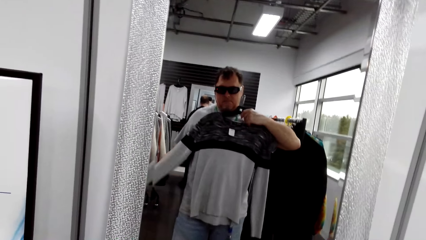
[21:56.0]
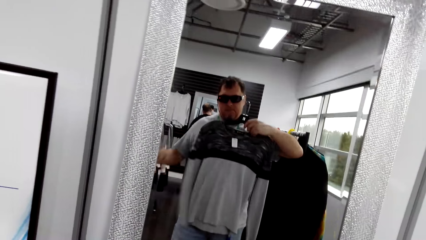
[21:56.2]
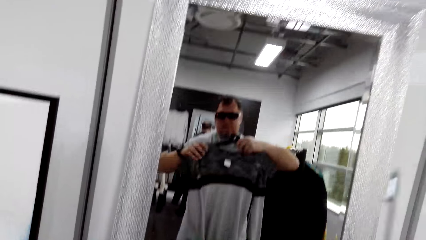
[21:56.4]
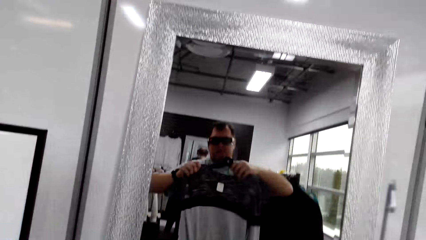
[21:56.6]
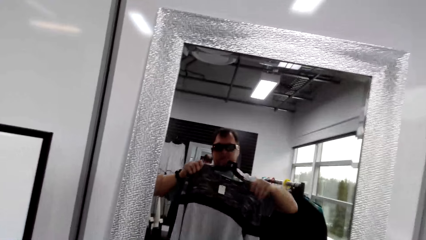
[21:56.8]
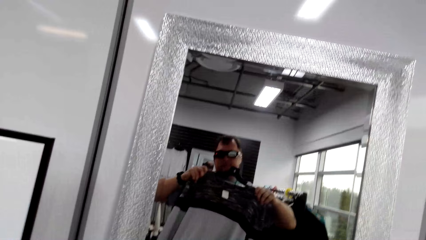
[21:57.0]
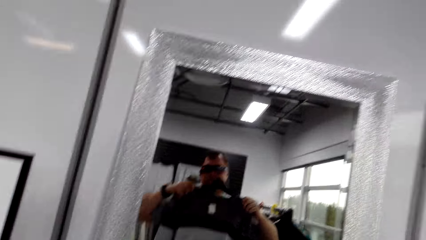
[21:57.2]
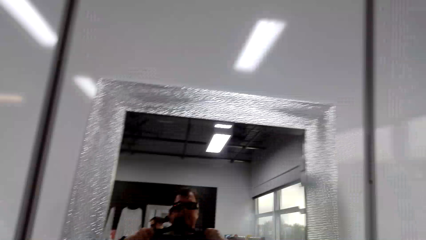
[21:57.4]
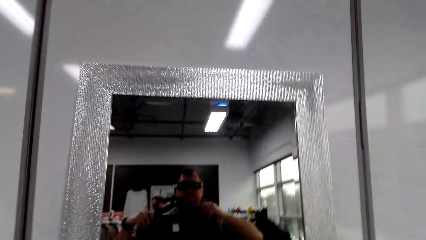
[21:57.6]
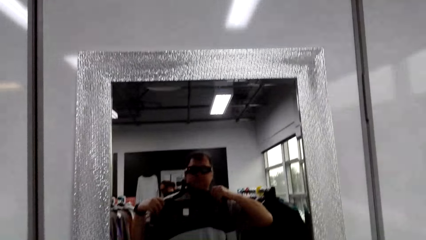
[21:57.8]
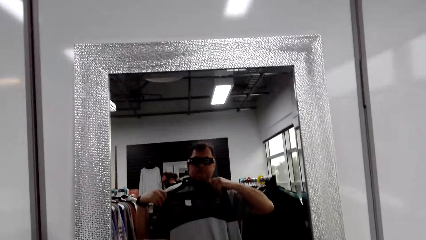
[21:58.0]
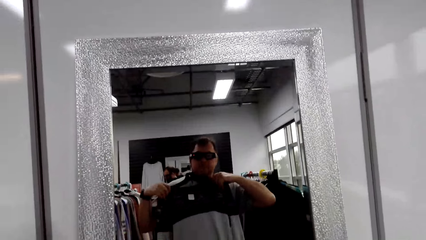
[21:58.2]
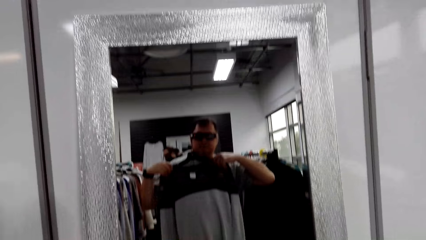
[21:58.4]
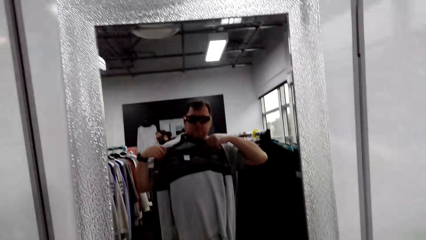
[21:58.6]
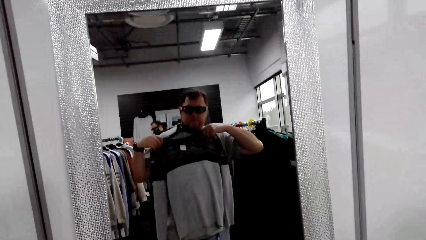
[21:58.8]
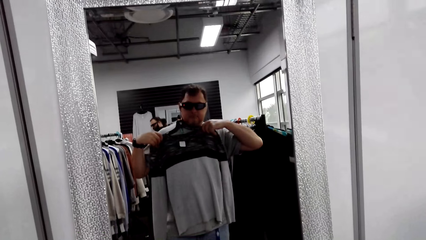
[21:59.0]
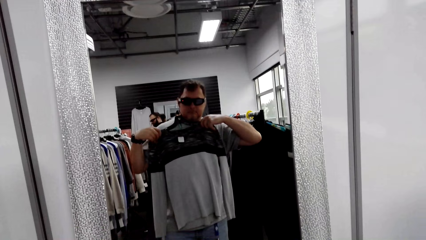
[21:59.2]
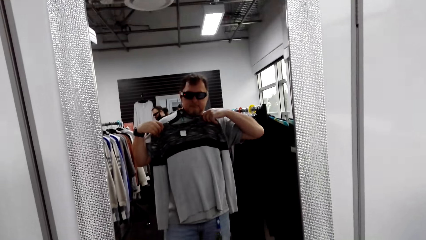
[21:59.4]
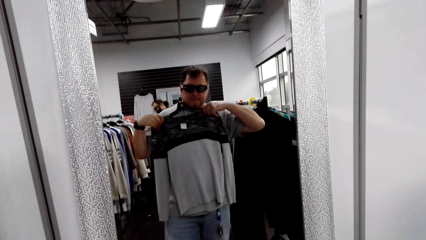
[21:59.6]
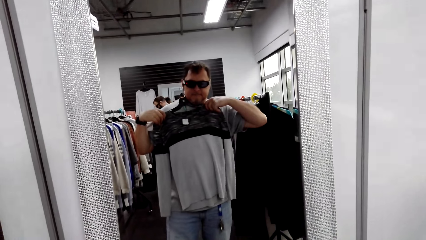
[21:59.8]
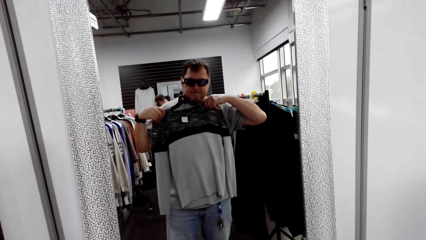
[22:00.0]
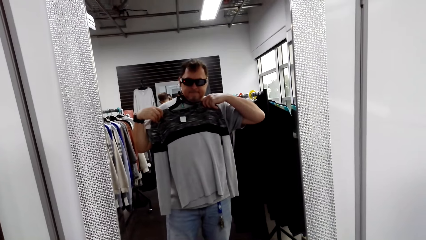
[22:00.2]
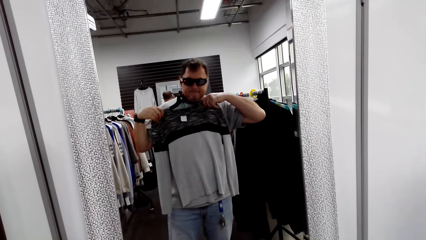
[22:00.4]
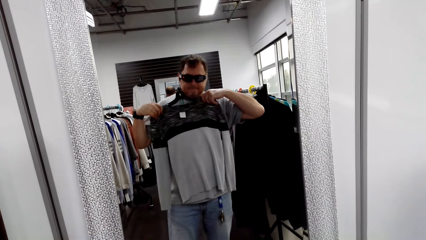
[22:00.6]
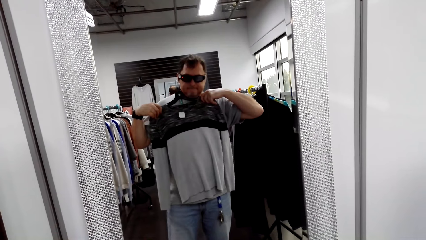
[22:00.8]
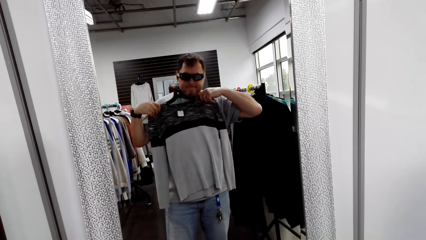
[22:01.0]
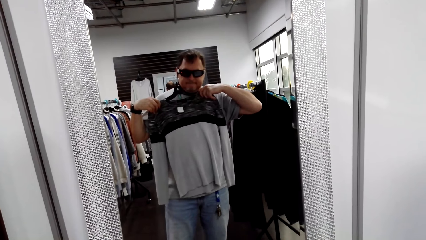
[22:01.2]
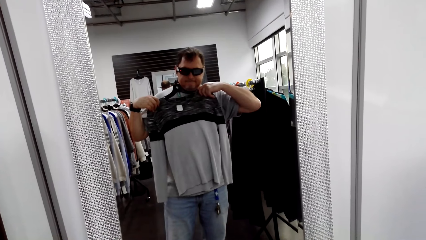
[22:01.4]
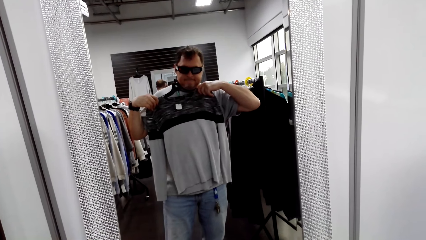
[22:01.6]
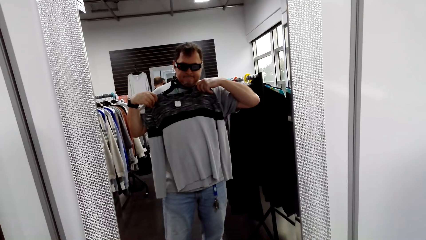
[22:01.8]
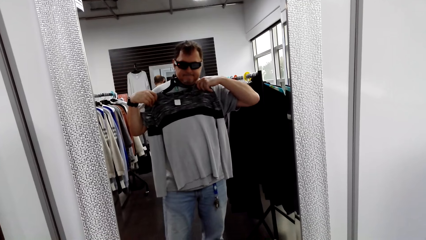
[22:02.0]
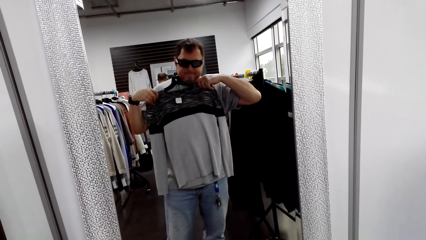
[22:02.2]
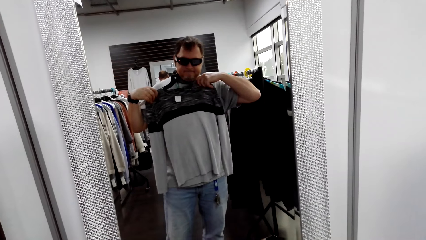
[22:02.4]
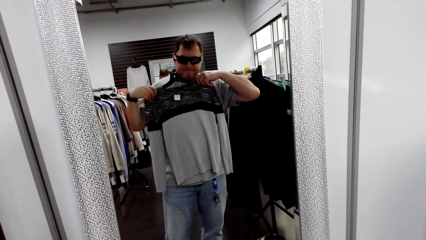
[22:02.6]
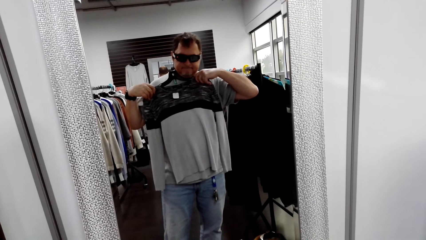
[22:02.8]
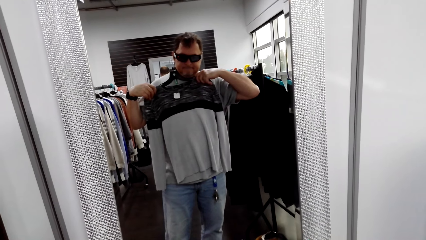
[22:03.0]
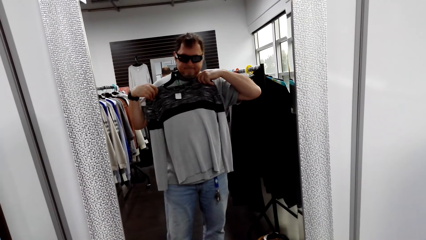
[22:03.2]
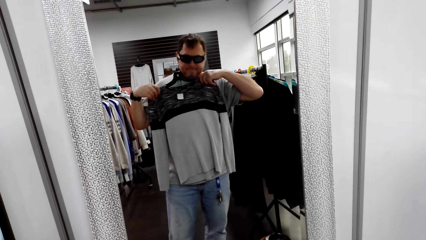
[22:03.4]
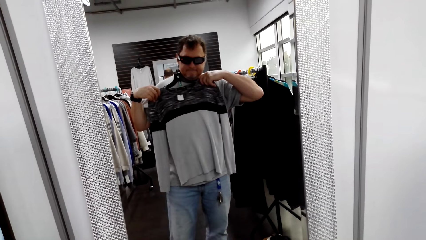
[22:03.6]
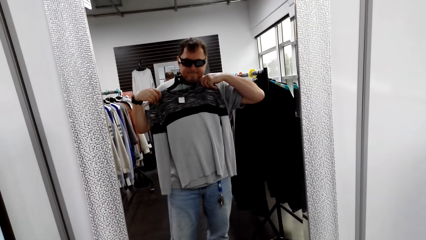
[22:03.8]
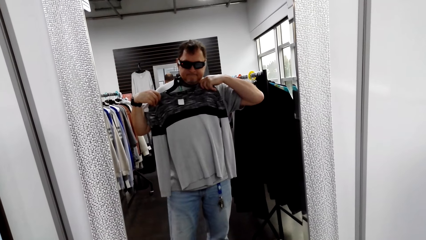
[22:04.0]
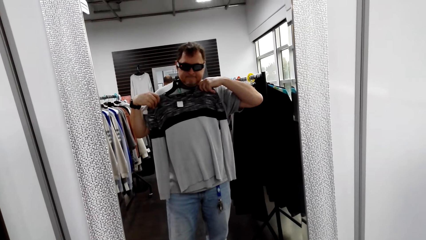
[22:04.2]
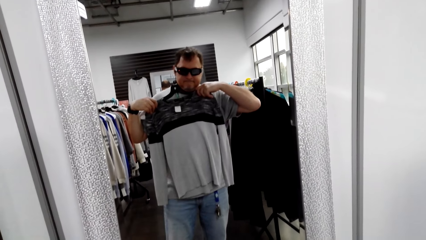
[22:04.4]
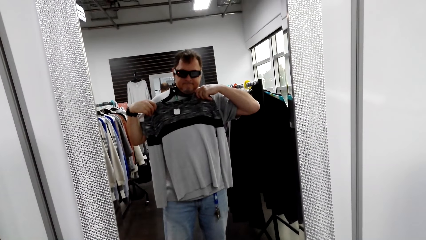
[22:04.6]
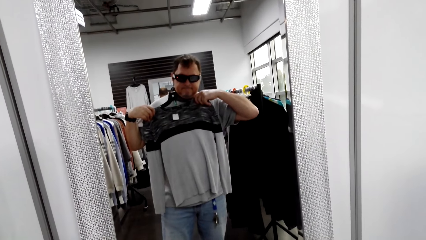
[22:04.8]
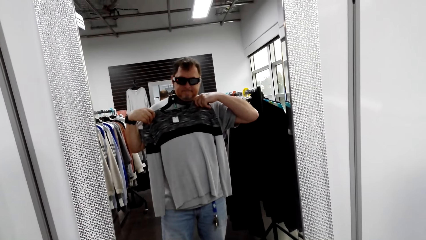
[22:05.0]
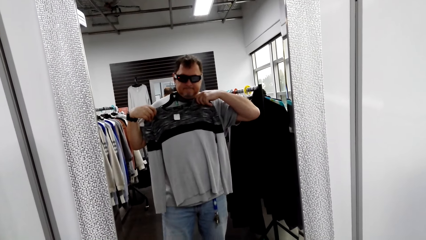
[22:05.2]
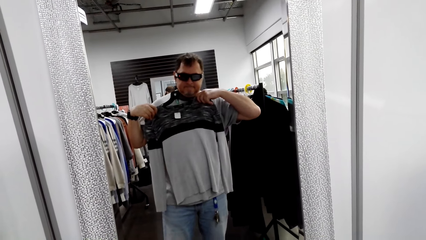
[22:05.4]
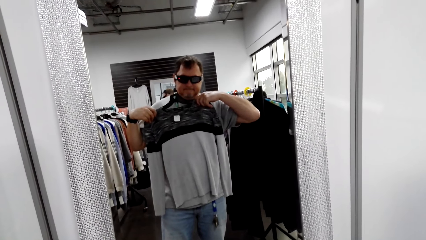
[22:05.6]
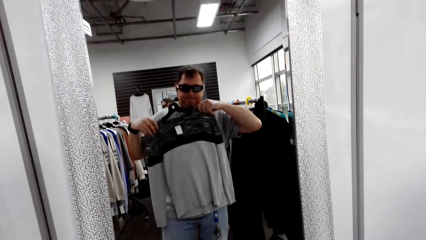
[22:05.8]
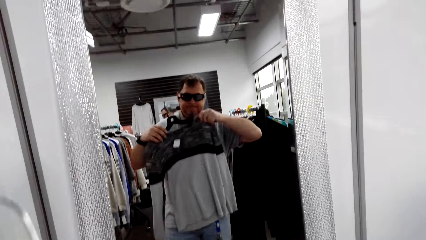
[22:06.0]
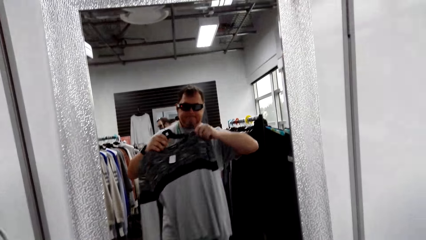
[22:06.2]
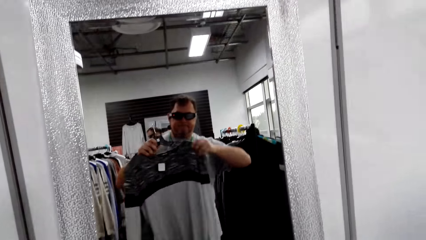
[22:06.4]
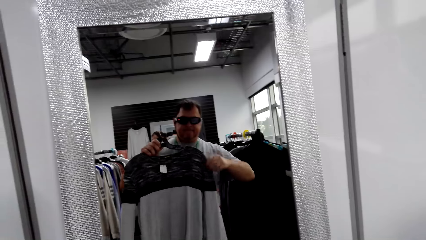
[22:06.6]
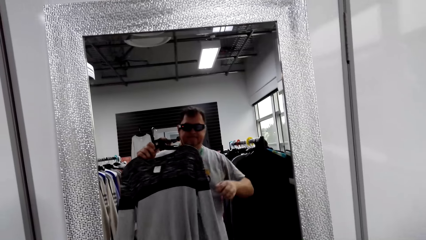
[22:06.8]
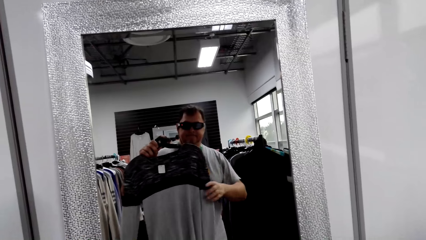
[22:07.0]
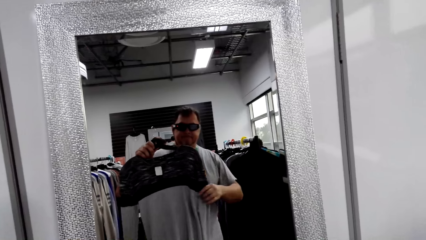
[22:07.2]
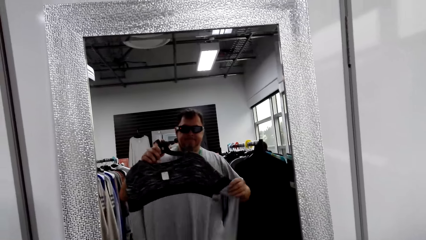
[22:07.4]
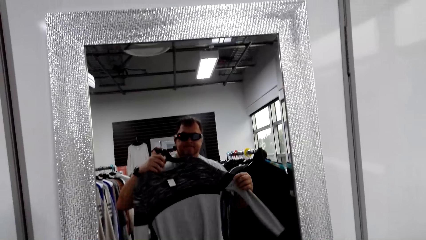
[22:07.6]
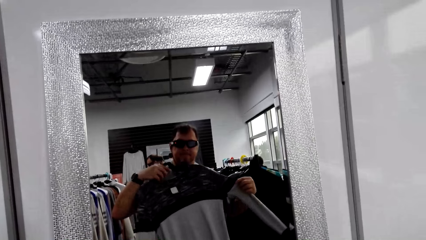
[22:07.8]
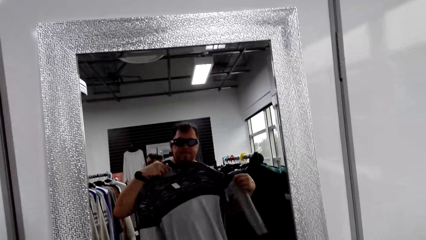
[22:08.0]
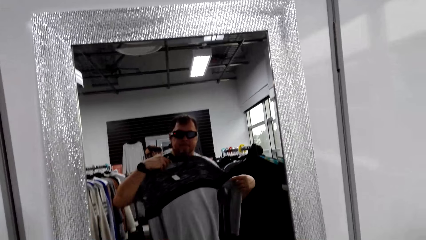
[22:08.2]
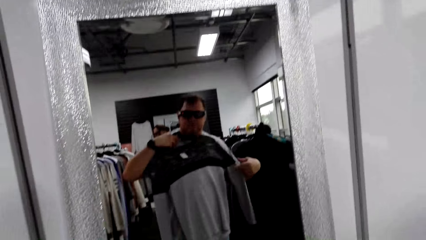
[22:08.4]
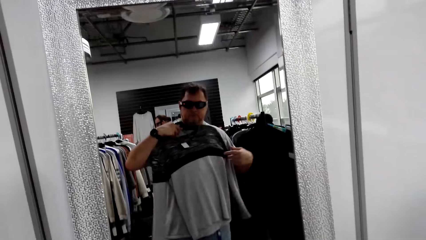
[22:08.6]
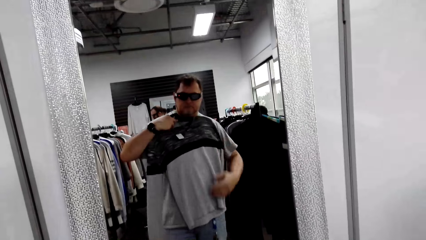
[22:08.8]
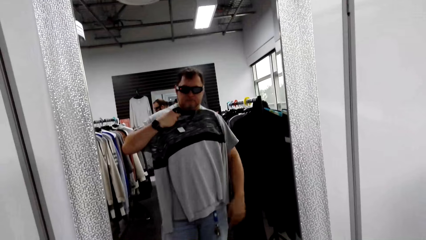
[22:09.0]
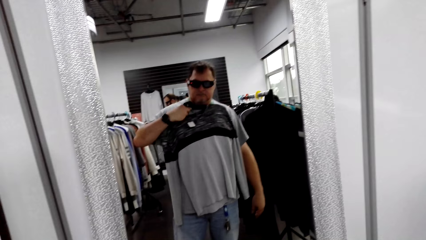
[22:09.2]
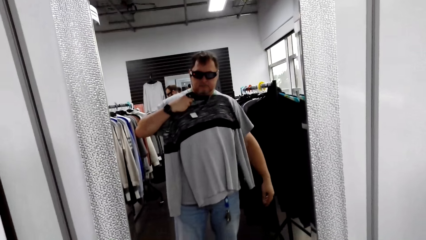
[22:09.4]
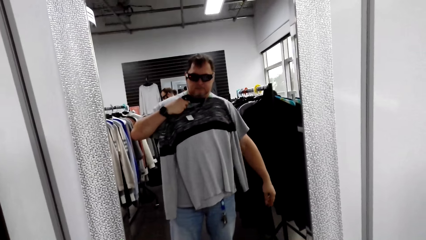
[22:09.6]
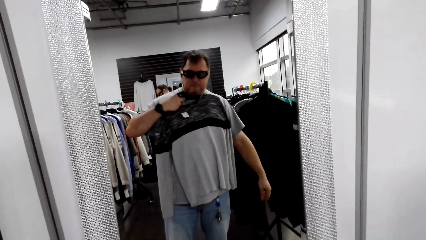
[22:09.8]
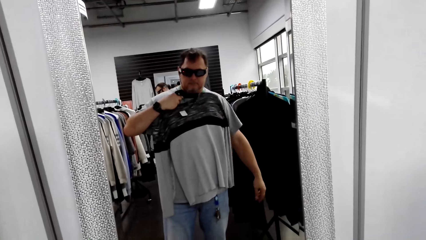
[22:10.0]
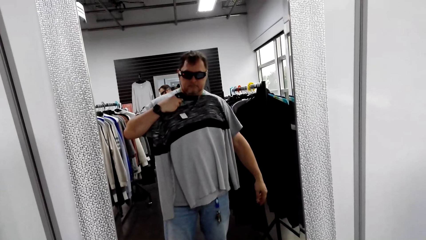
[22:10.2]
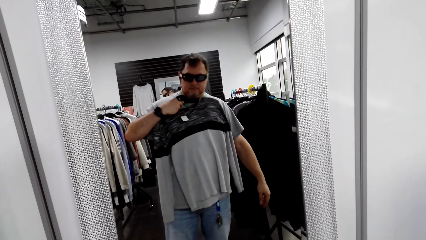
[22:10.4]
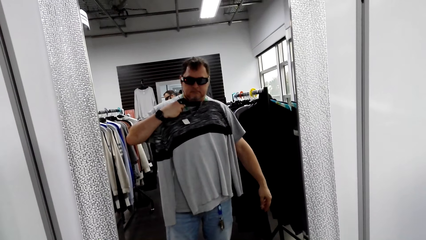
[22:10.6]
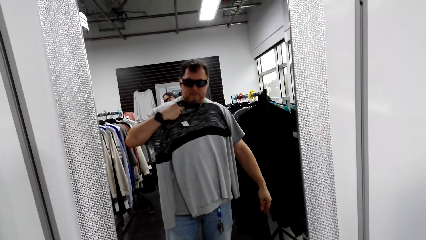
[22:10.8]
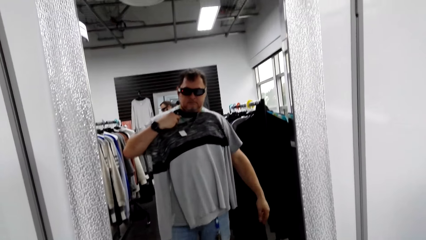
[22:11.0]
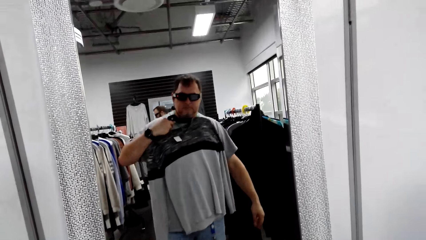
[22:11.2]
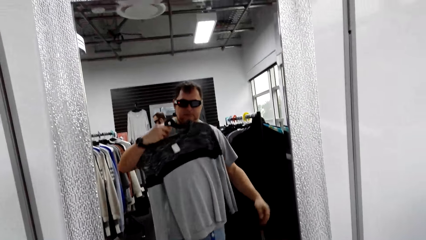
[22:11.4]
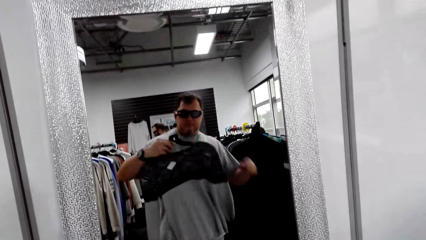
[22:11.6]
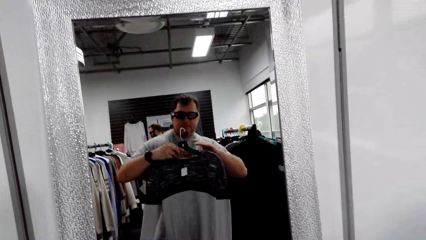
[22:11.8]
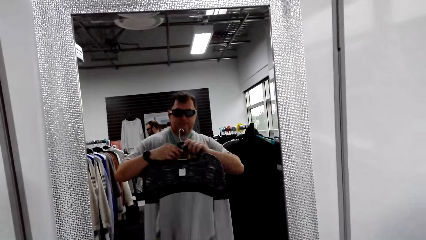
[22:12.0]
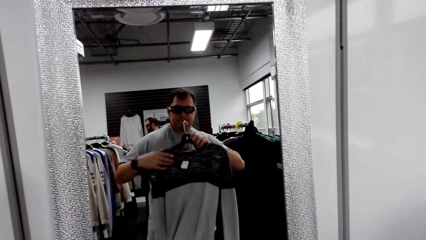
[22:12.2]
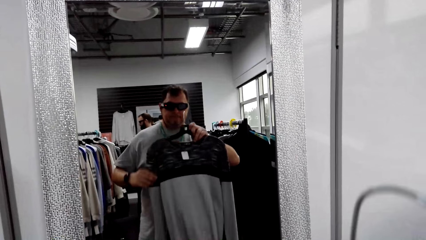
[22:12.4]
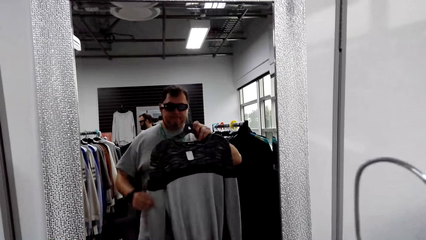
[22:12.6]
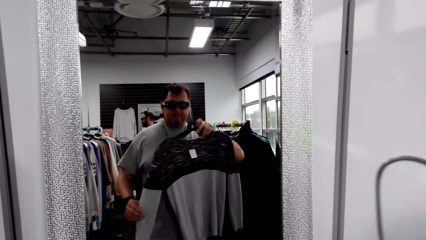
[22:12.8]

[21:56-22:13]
The camera wearer holds the shirt. They look at the mirror.
